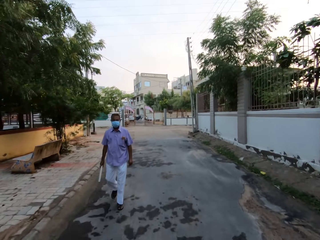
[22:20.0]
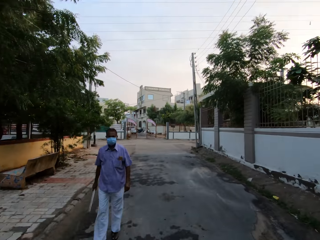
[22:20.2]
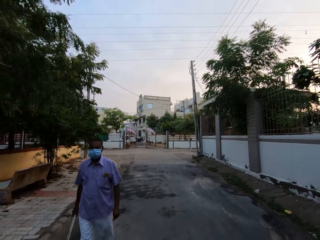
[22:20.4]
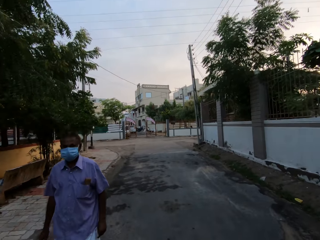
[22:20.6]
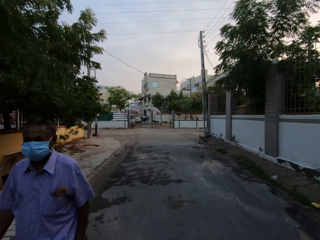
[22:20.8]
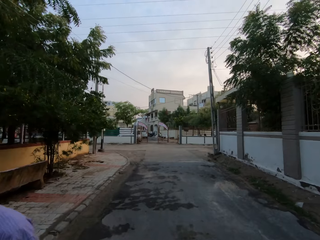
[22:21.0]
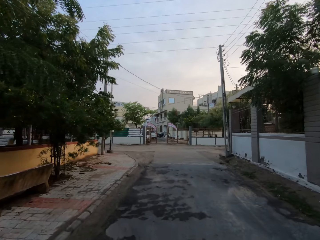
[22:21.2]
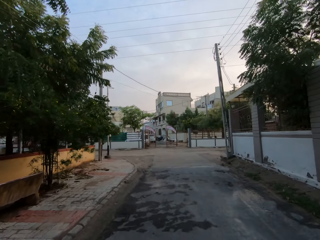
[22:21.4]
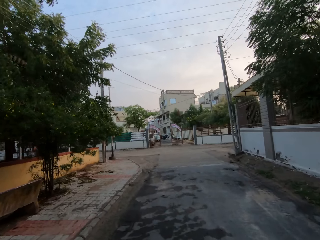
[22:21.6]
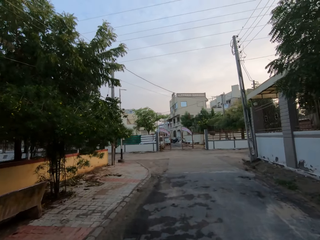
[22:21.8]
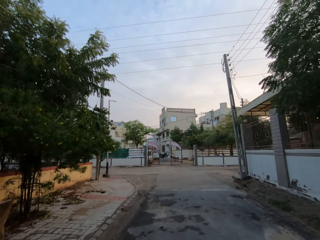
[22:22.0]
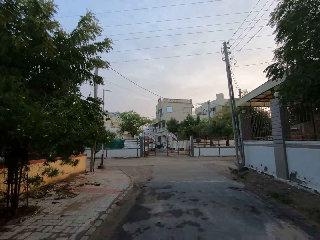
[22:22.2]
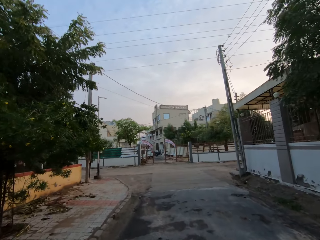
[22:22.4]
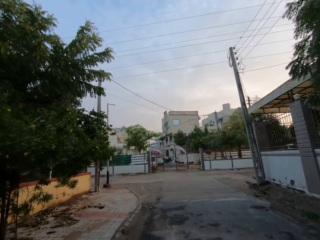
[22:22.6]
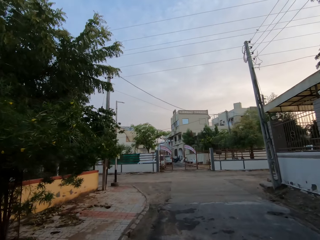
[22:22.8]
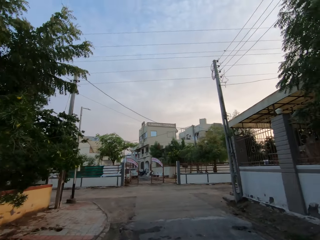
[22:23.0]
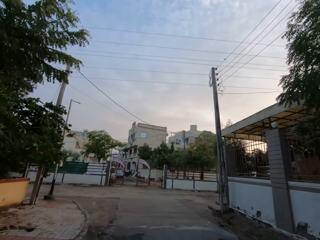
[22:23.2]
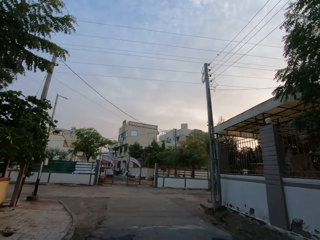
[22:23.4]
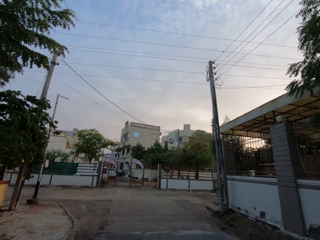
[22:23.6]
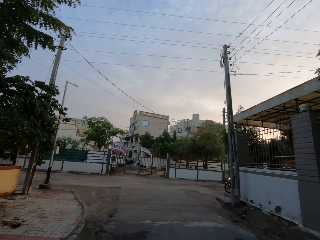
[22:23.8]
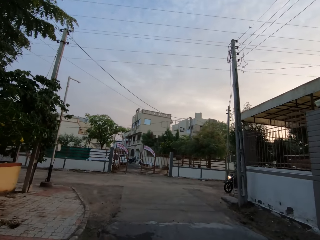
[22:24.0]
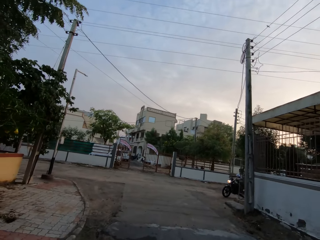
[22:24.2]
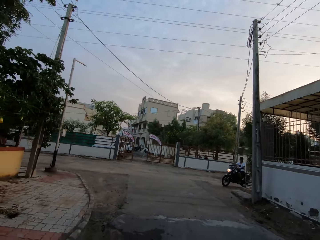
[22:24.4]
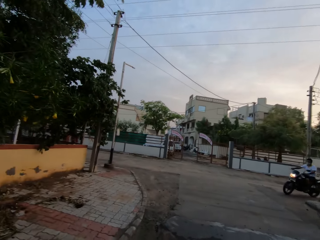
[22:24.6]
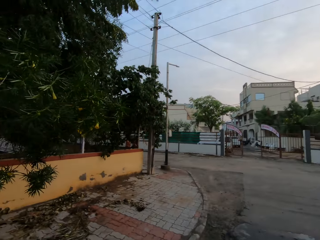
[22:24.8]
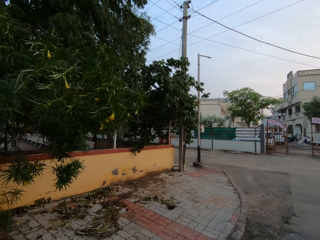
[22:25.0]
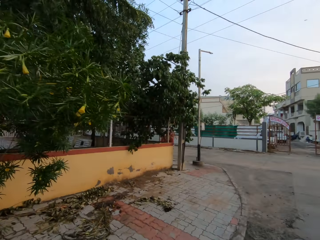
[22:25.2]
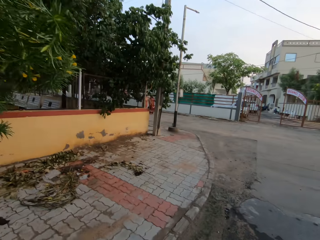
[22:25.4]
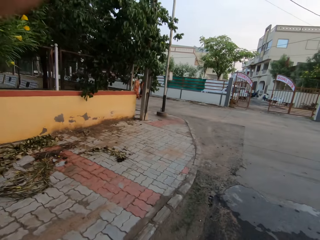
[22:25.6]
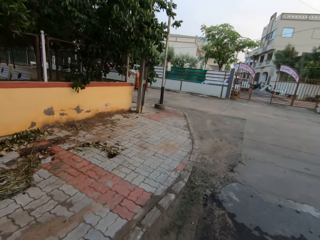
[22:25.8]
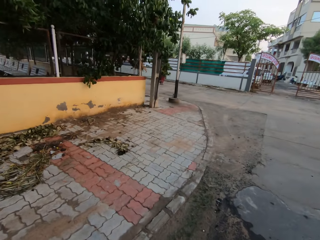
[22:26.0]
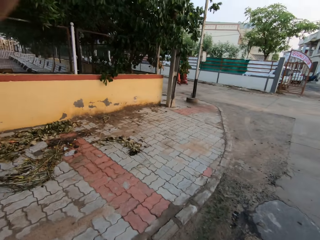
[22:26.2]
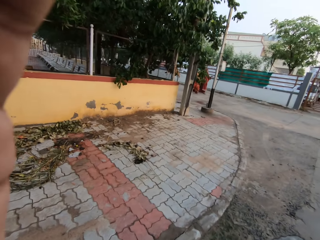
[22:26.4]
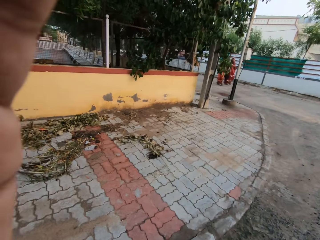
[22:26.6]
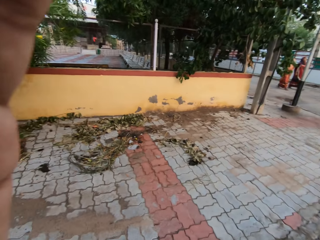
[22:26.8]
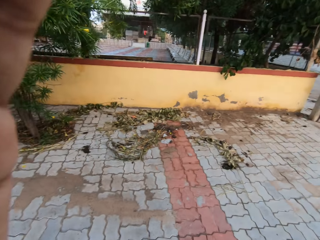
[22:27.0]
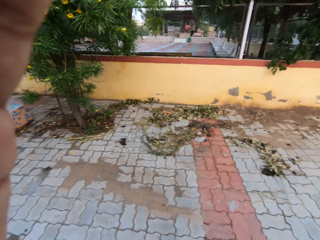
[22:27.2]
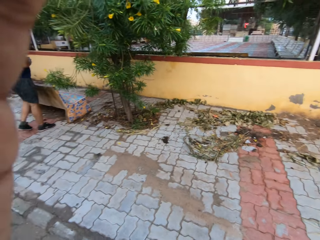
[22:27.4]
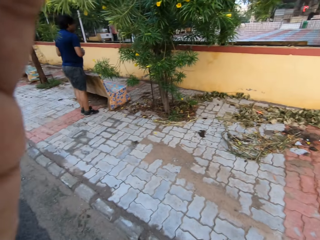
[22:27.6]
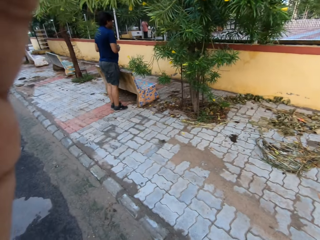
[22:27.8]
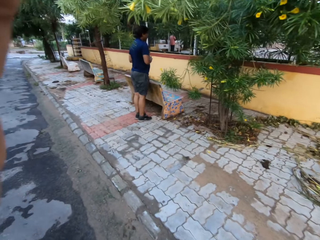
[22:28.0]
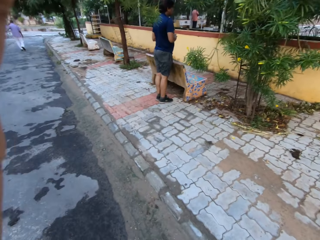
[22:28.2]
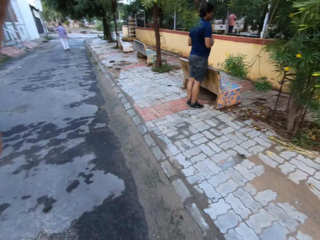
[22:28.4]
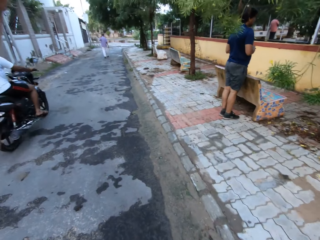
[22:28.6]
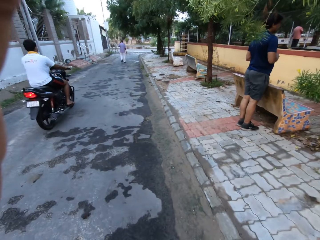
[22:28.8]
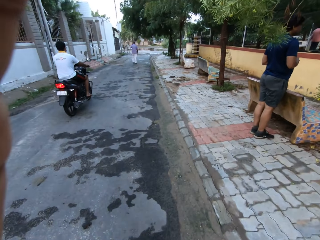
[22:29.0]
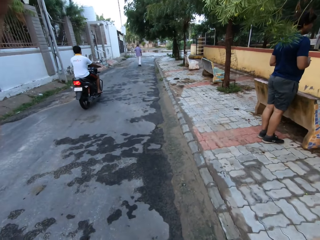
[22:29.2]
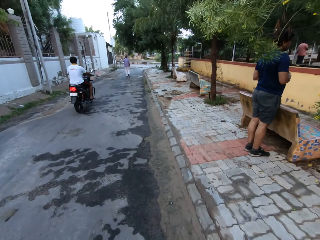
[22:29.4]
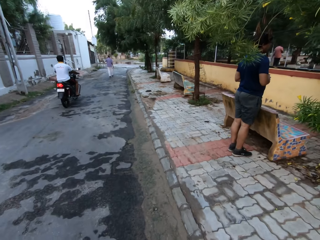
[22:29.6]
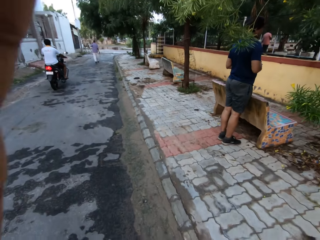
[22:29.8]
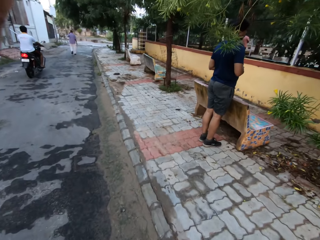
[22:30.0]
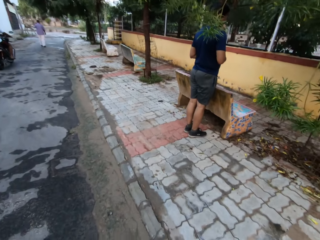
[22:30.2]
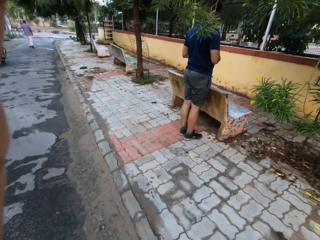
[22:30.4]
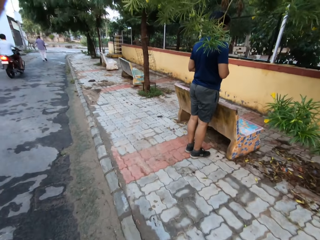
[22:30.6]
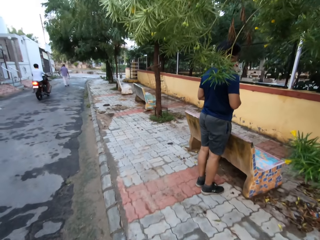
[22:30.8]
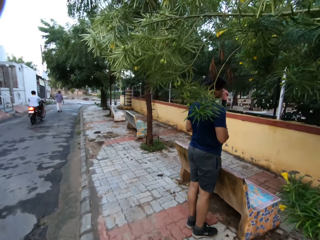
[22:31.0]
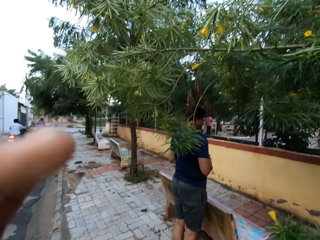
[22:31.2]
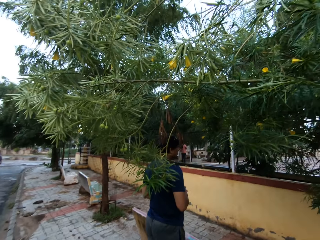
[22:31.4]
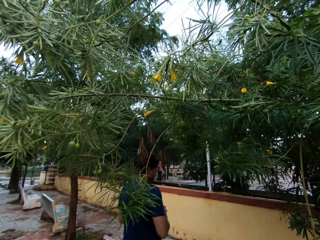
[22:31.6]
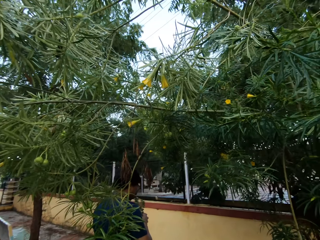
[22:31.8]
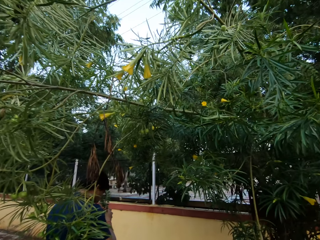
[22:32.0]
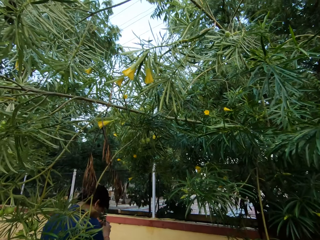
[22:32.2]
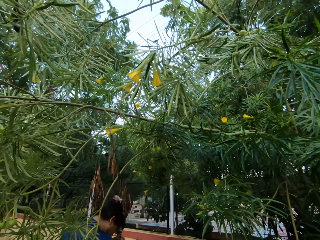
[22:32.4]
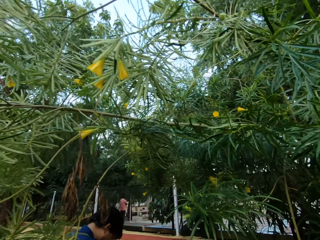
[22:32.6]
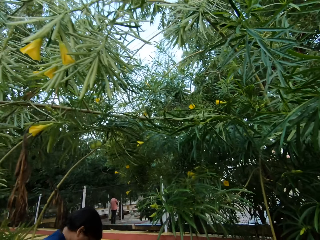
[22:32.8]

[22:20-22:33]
The man speaks to the camera wearer. The camera wearer walks past another man and speaks to the first man. He touches his camera with his left hand. He adjusts the camera. He turns towards the first man. A motorcycle rides past the camera wearer. The camera wearer walks towards the first man. He removes his left hand from his camera. He puts down his hand.

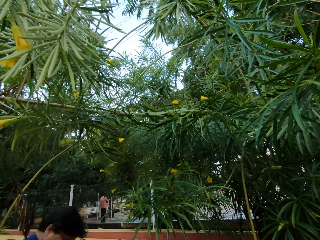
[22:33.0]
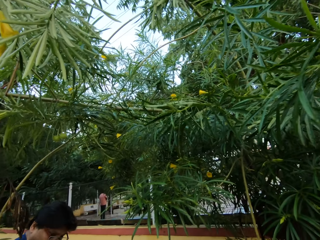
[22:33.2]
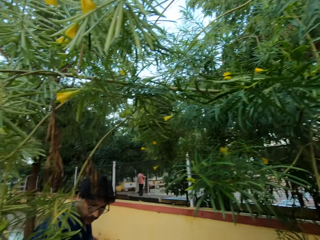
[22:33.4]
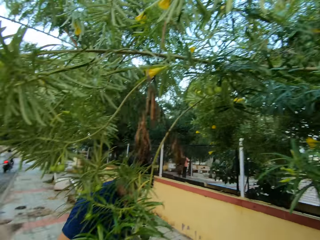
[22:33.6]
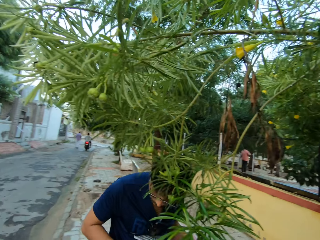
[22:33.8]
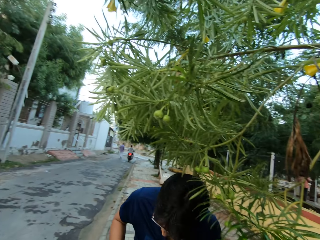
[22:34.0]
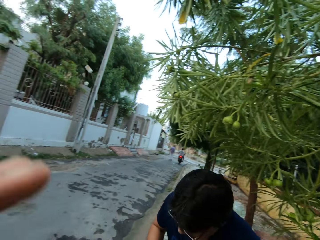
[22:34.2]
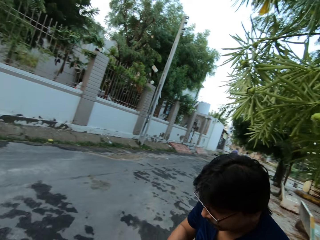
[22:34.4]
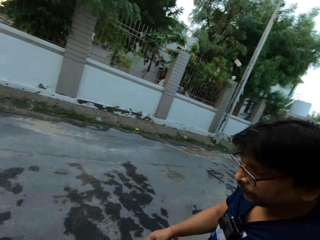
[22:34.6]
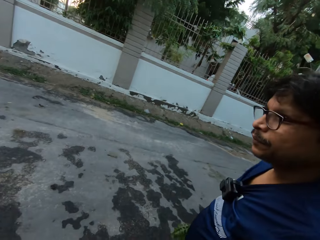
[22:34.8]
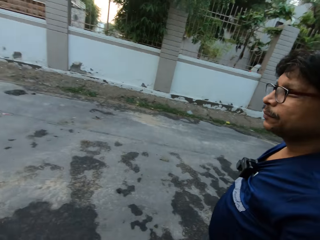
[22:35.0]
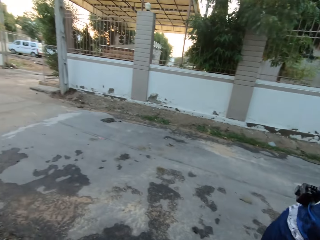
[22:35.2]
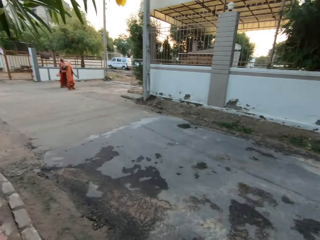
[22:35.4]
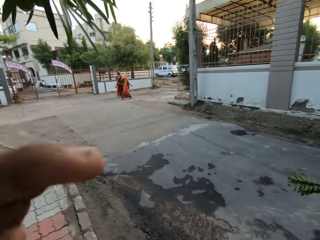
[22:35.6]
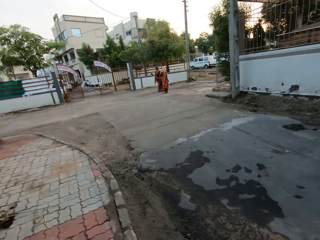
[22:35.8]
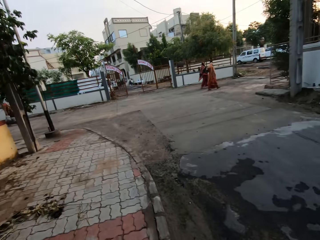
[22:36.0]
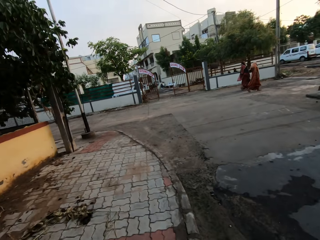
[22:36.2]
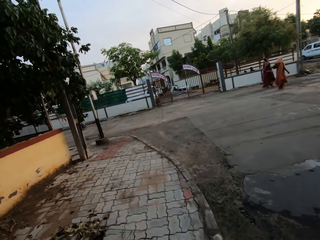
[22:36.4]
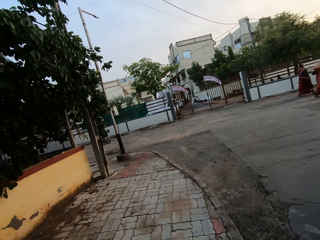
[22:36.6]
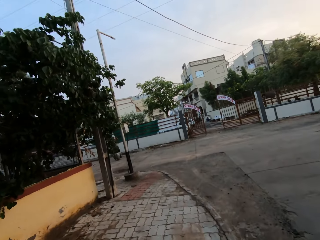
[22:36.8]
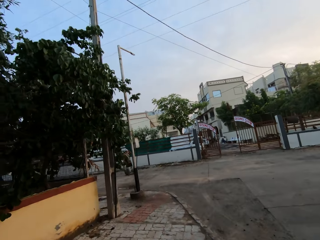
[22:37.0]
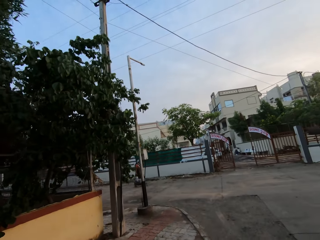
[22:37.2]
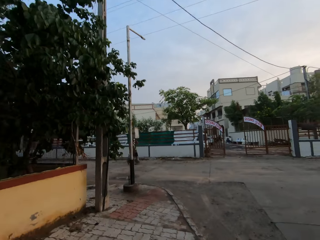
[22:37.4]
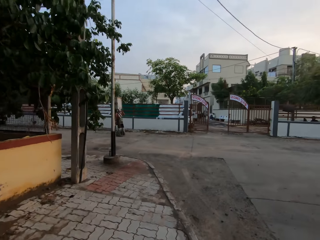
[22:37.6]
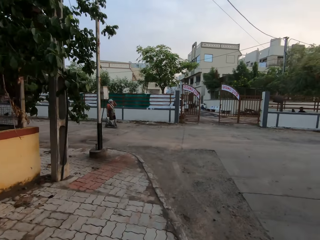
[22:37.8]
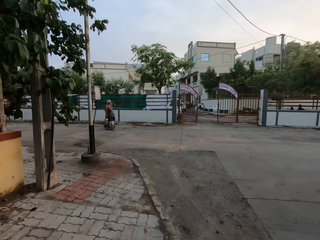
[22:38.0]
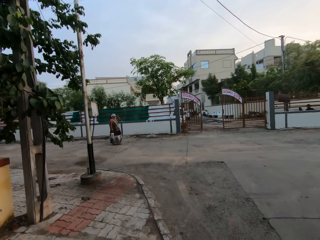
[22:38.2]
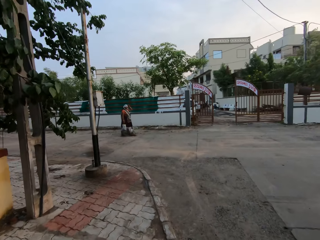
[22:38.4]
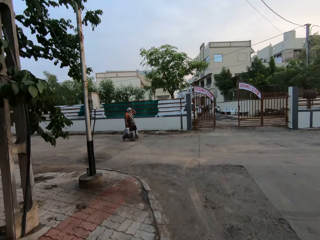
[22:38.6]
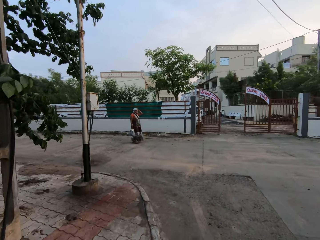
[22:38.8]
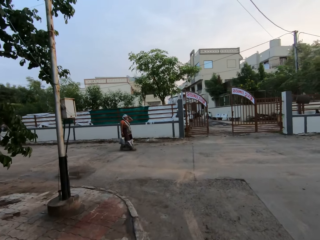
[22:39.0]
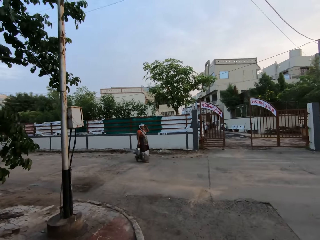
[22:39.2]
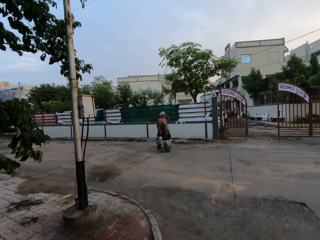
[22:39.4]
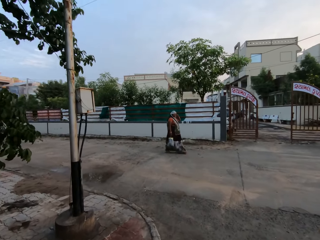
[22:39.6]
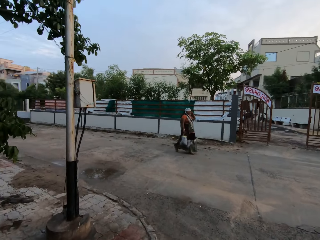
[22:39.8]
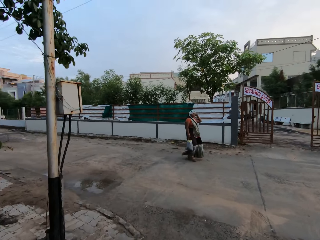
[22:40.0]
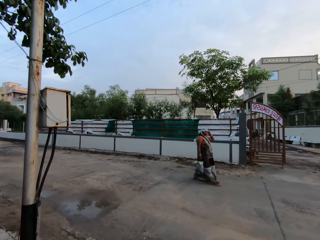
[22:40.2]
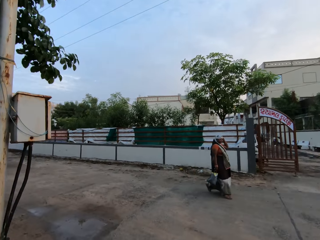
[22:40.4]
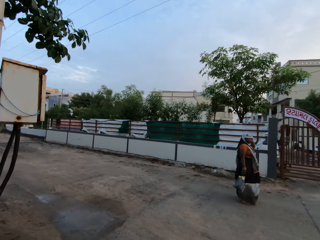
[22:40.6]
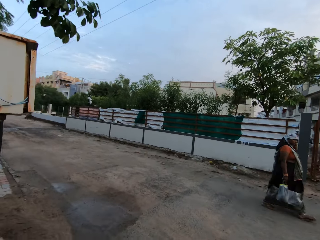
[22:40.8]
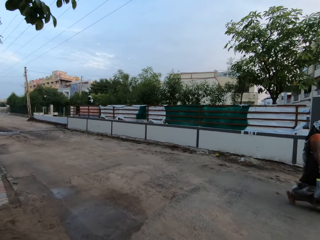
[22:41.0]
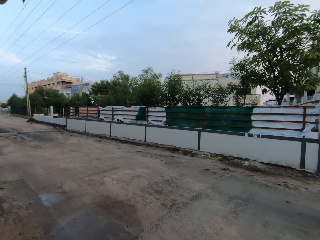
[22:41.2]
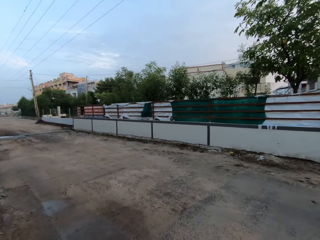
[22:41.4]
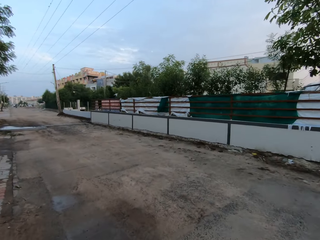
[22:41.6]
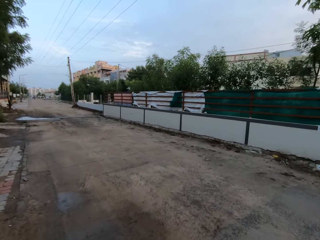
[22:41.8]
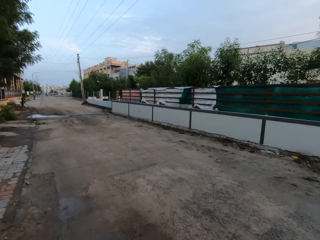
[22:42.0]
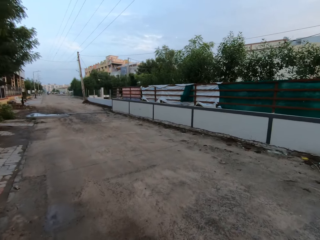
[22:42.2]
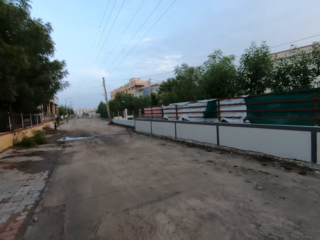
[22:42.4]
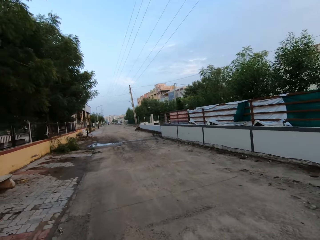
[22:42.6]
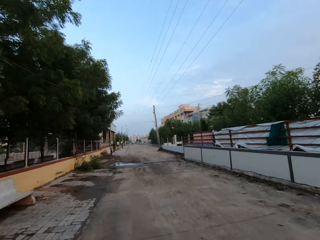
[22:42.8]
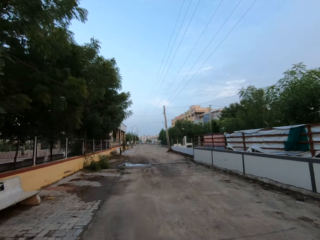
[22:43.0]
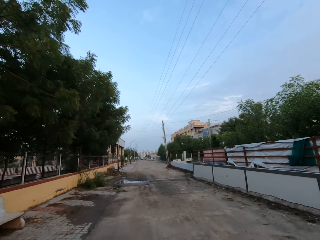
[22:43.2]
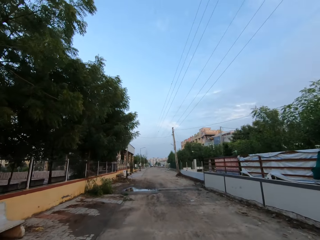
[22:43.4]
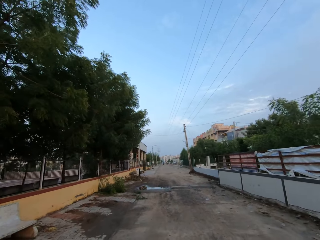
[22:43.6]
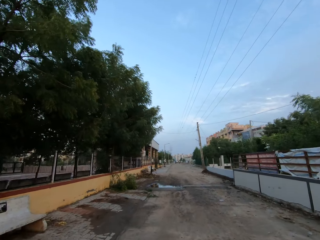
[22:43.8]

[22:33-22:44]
The camera wearer speaks to the man. He touches his camera with his left hand. He turns around. He walks on the road. He removes his left hand from his camera. The man speaks to the camera wearer. The man speaks to the camera wearer again. The camera wearer speaks to the man.
